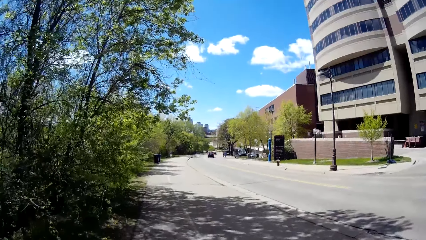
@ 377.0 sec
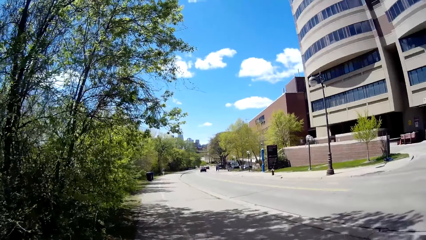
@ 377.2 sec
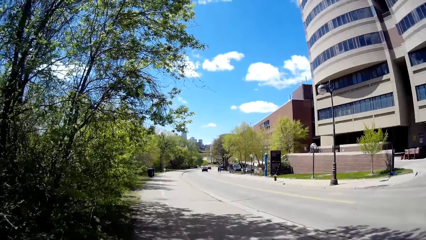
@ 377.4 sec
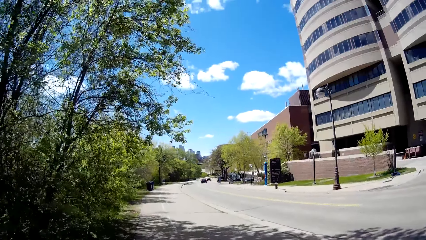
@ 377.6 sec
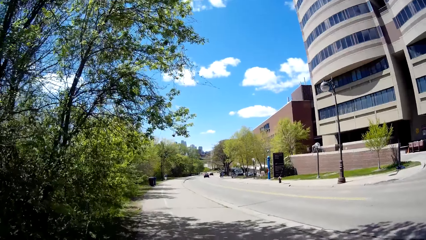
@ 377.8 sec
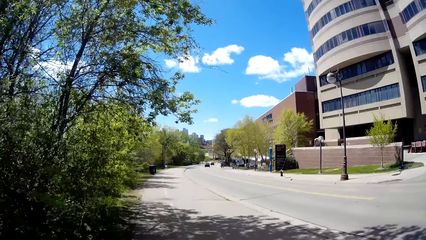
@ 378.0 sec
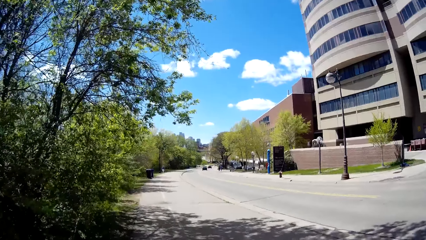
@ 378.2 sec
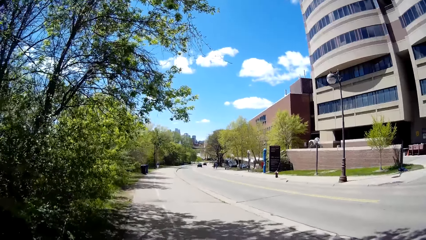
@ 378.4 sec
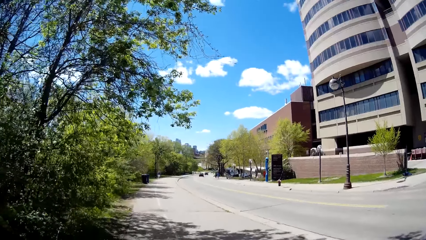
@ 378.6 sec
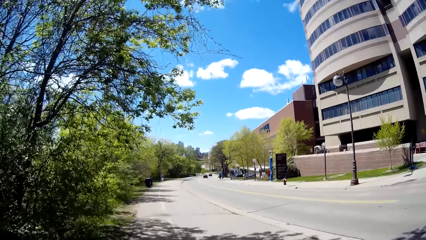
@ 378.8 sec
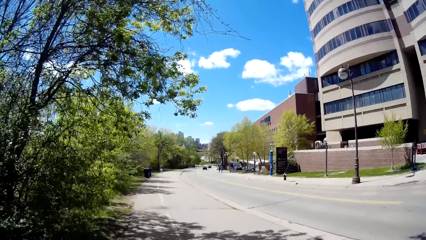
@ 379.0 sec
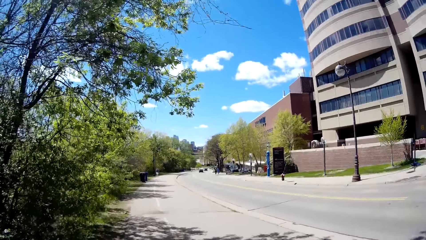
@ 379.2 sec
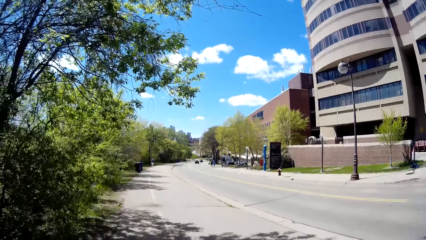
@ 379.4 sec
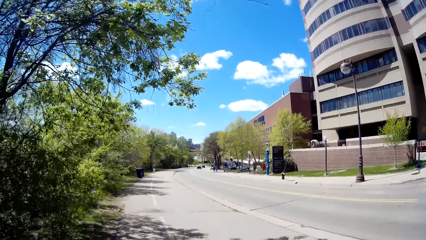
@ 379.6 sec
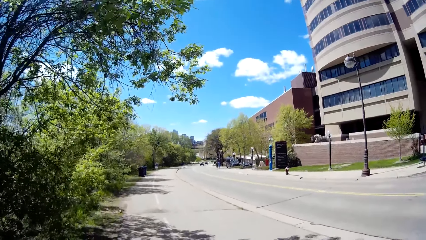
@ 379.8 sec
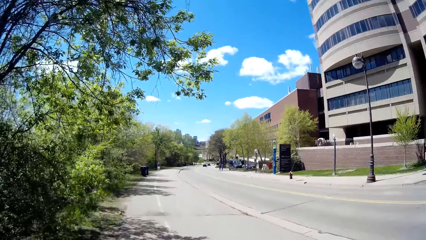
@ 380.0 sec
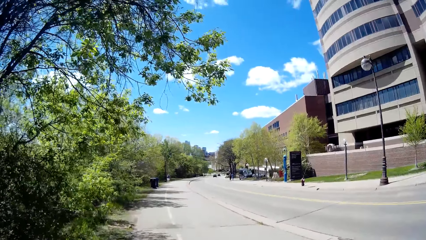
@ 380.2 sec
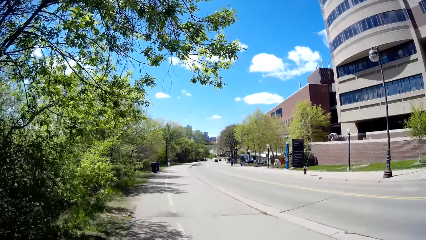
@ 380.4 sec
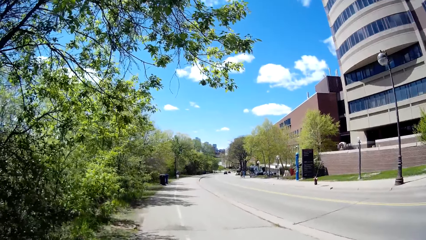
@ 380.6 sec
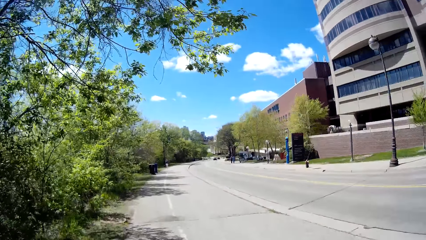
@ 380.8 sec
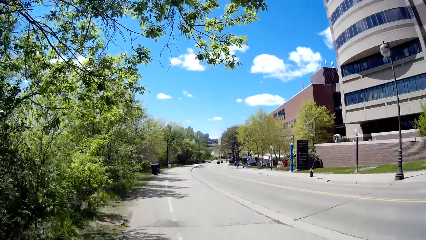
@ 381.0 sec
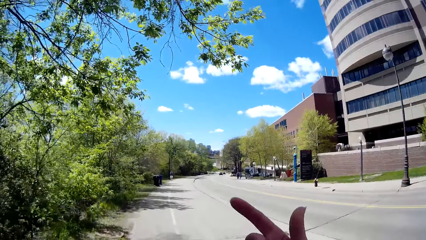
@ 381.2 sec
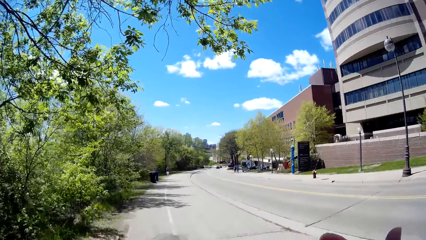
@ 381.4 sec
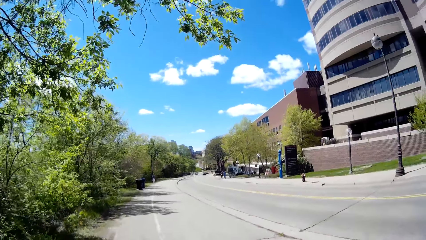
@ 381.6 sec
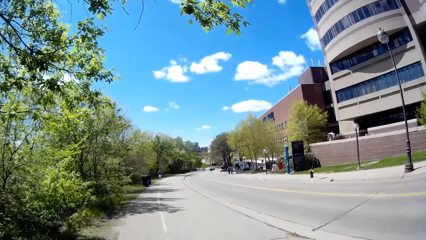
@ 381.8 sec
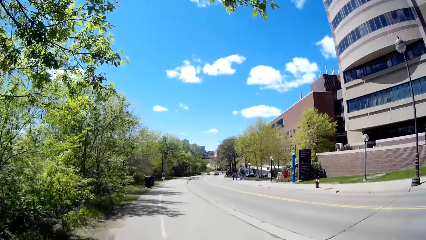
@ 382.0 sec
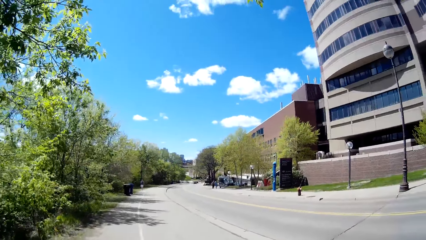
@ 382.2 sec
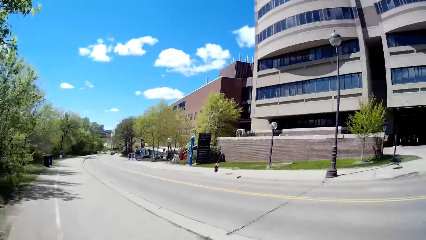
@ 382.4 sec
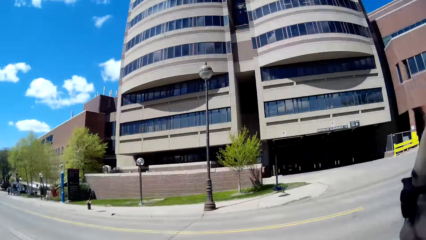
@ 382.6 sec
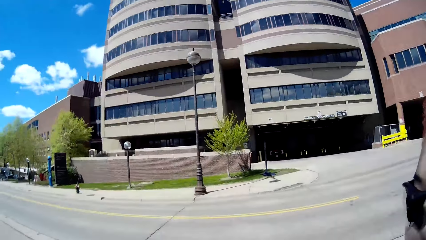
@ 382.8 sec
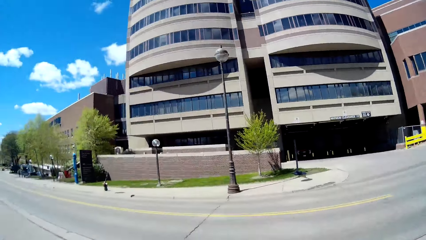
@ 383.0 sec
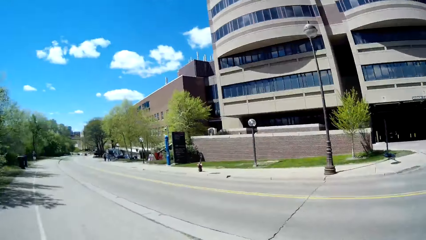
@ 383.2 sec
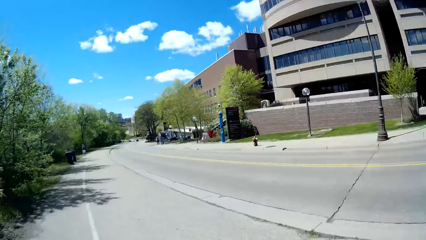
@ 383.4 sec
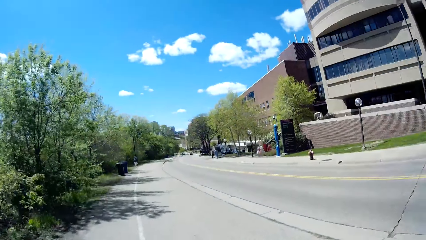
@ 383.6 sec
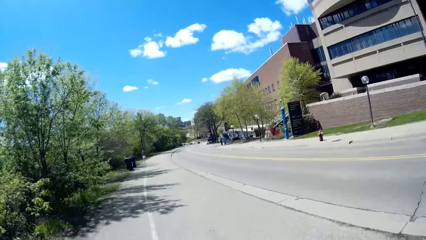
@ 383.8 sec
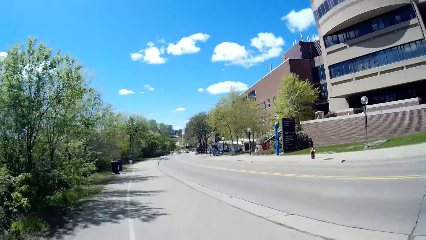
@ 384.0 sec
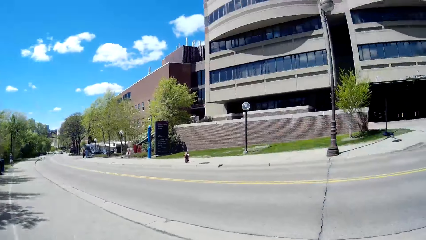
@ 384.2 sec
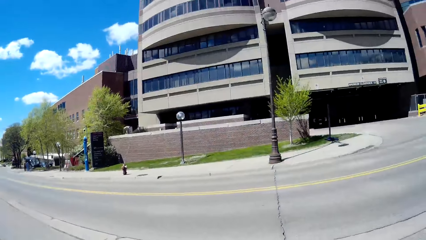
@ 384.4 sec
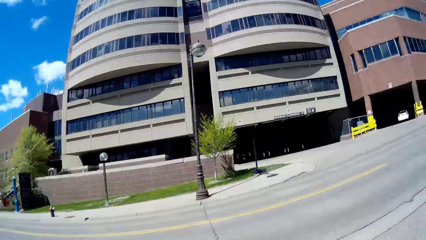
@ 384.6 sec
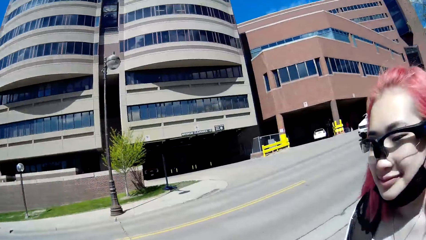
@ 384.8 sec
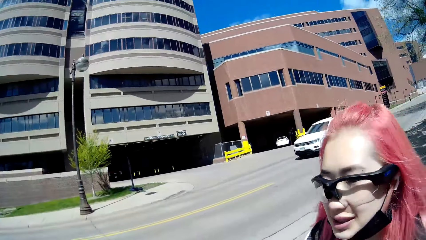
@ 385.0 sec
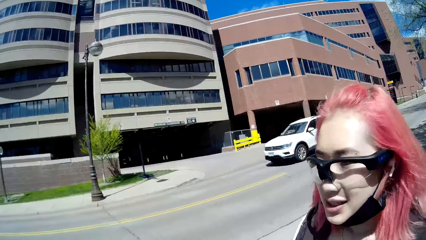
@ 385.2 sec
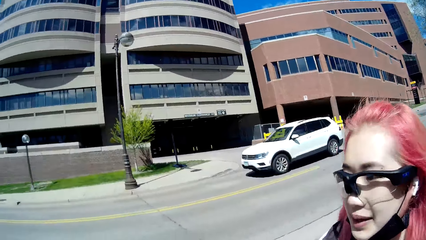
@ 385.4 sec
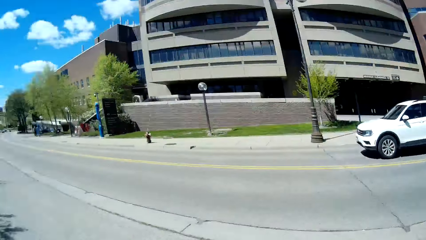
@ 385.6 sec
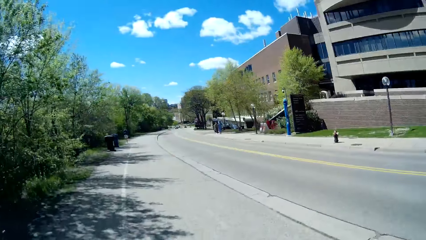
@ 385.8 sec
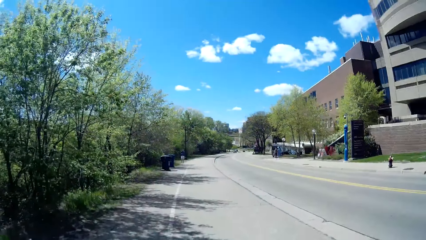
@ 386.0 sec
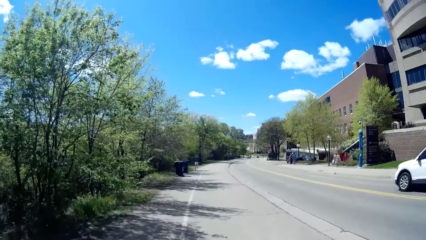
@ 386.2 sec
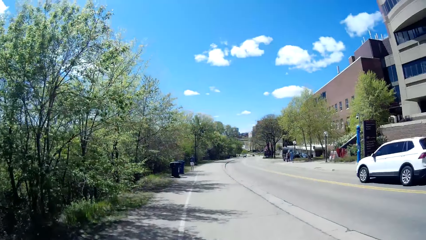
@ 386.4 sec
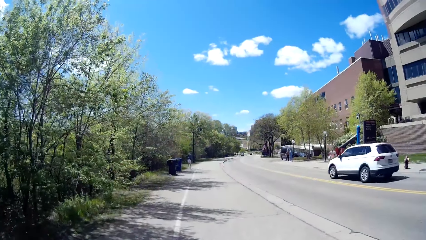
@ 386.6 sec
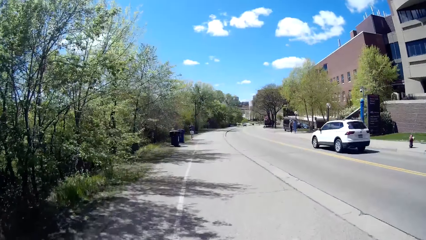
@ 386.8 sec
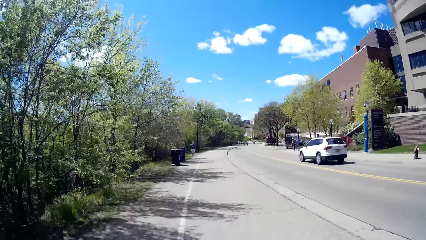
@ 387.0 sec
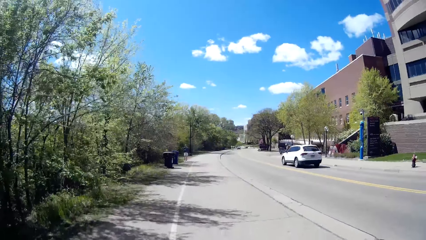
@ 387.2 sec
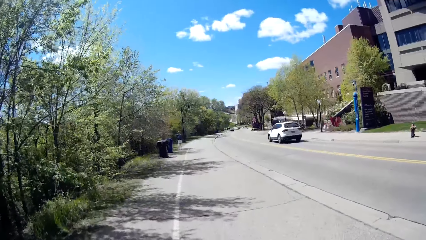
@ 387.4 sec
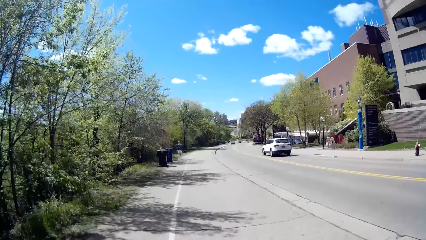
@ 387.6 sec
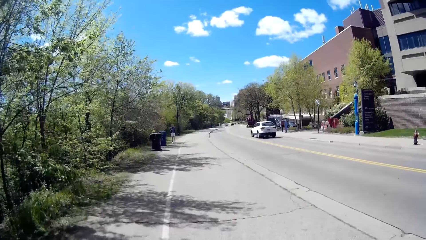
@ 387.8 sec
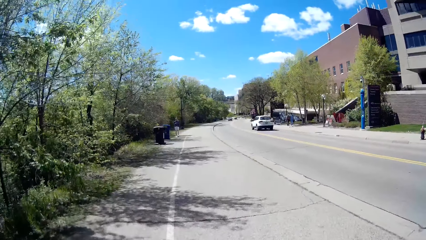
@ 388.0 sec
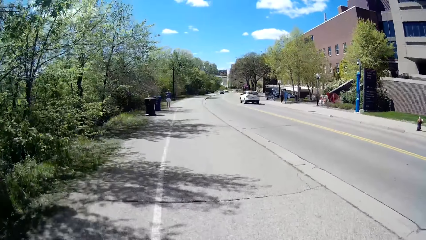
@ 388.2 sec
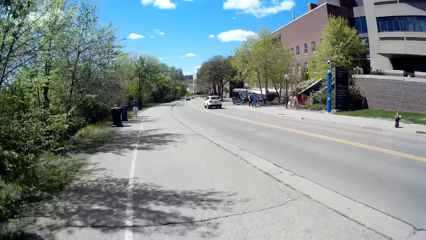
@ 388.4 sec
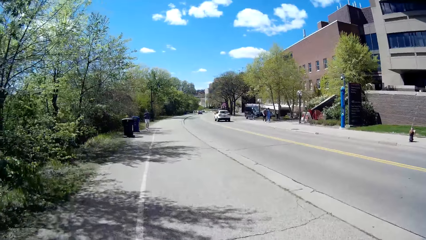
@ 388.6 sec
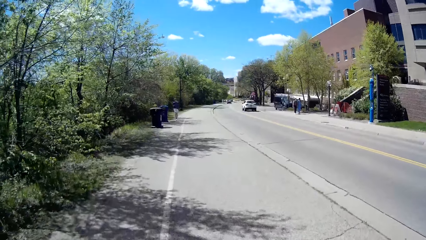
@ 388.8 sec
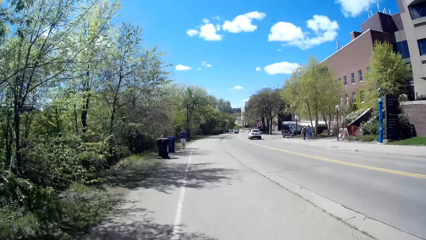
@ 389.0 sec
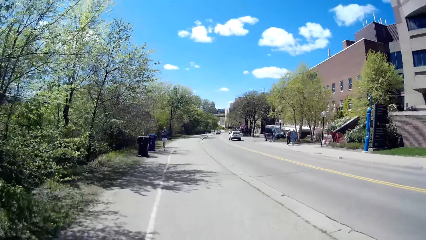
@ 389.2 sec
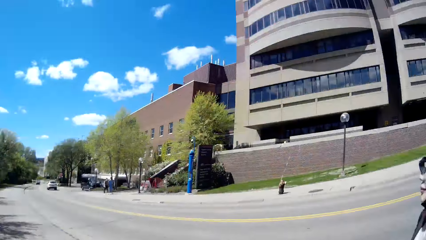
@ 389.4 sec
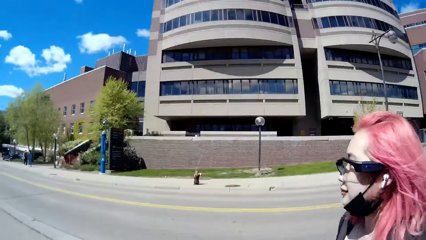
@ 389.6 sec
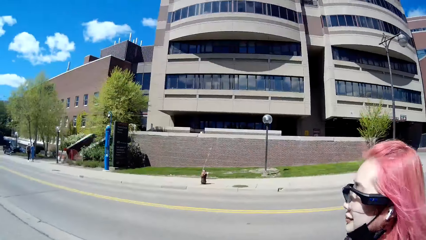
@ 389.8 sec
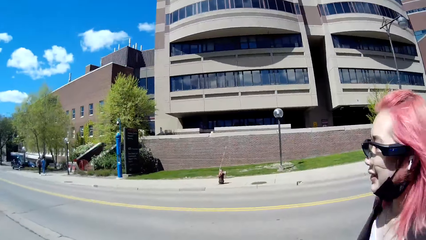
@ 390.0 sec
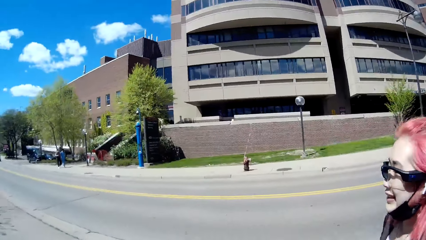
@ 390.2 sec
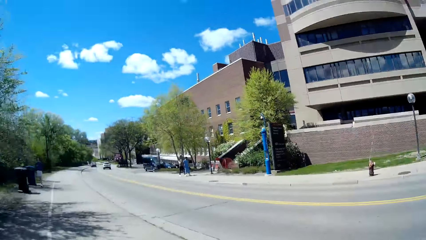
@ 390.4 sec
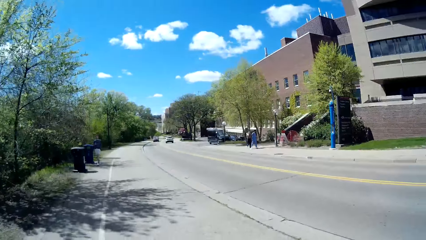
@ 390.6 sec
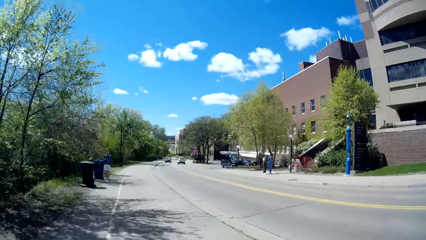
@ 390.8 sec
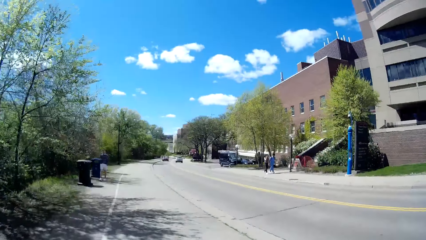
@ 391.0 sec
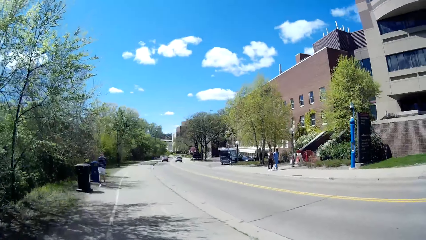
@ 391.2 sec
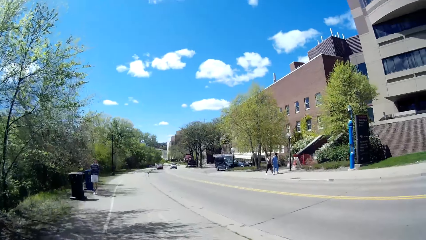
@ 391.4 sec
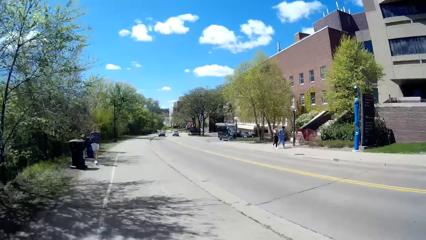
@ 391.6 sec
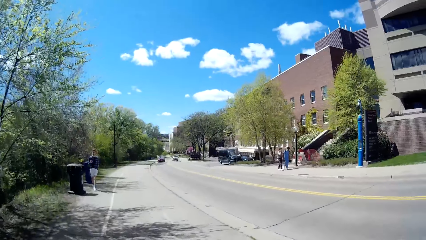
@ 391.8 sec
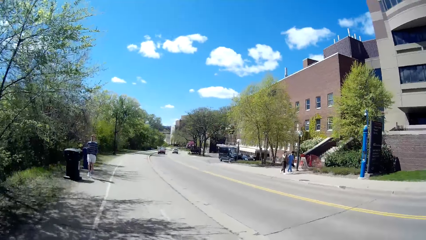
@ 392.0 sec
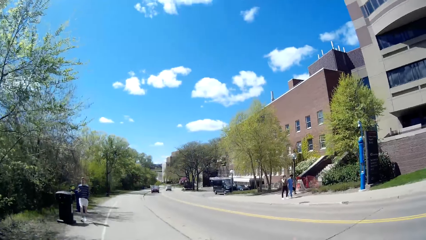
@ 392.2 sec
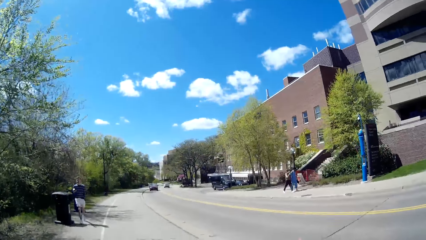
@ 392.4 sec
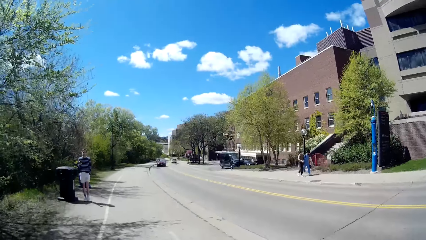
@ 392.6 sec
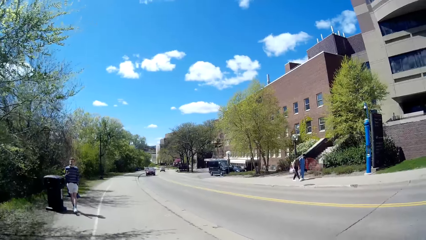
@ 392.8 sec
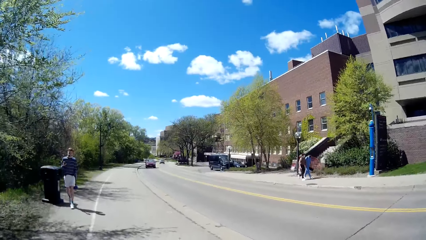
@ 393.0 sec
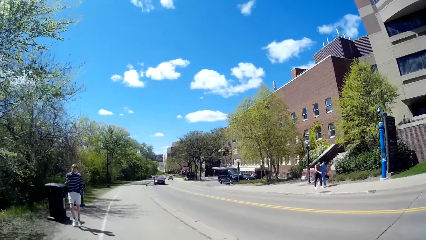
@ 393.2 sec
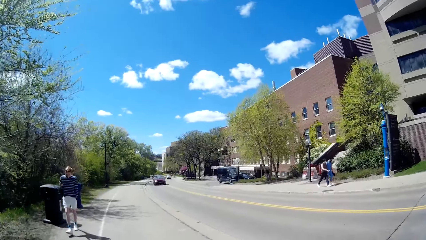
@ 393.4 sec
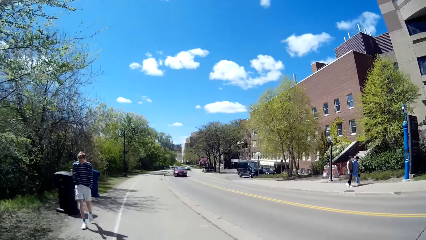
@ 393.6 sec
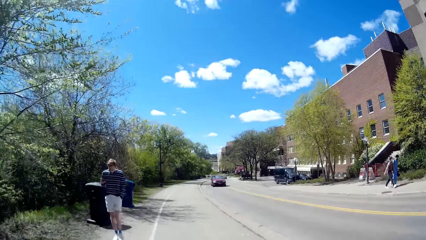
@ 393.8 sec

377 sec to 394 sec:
The camera wearer walks on the road. She interacts with the woman. She raises her right hand.
